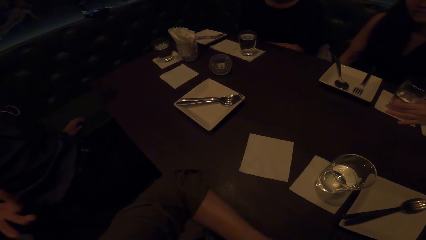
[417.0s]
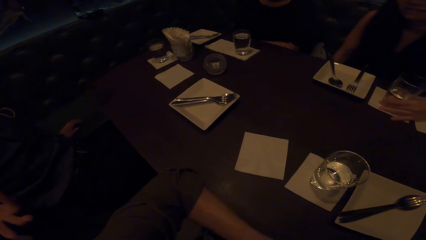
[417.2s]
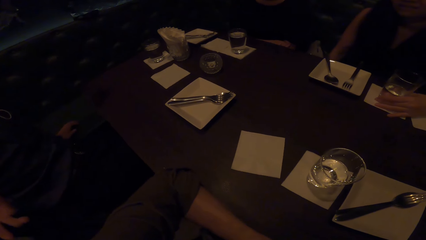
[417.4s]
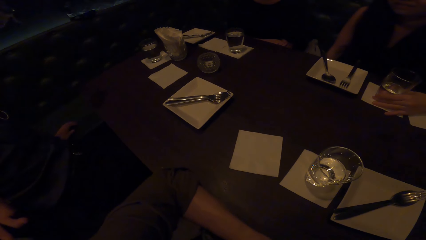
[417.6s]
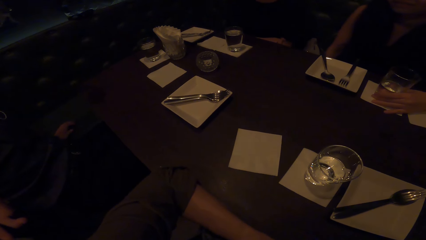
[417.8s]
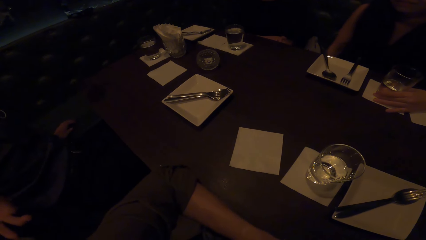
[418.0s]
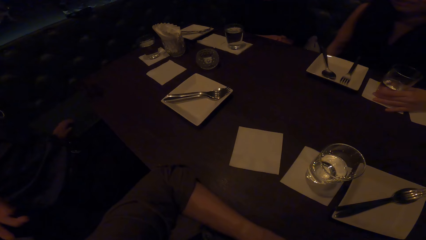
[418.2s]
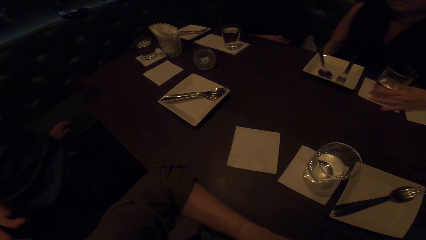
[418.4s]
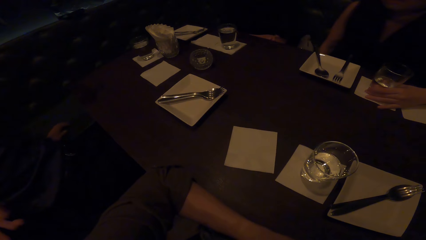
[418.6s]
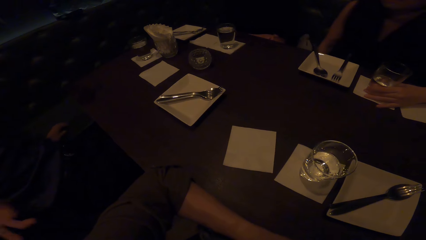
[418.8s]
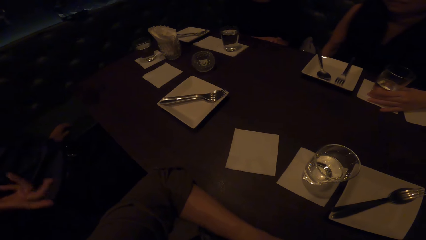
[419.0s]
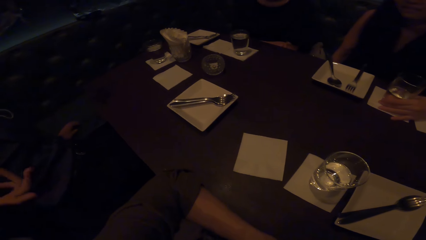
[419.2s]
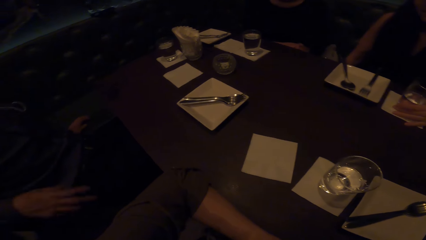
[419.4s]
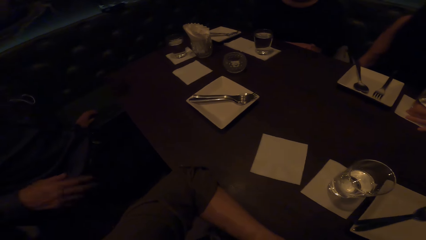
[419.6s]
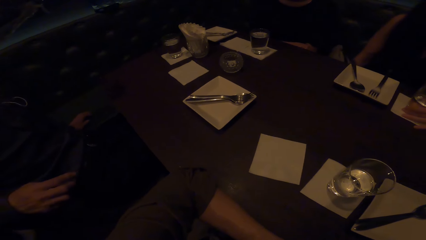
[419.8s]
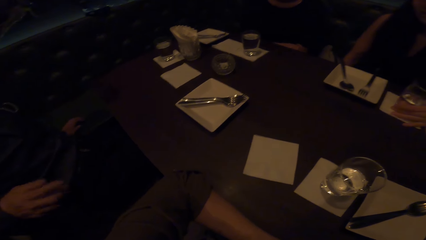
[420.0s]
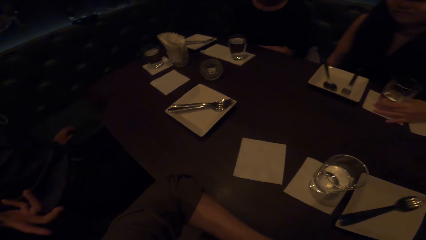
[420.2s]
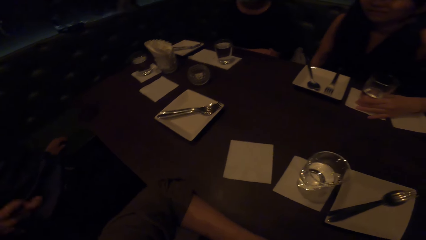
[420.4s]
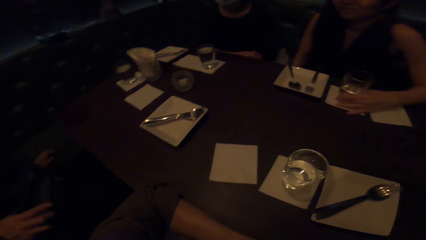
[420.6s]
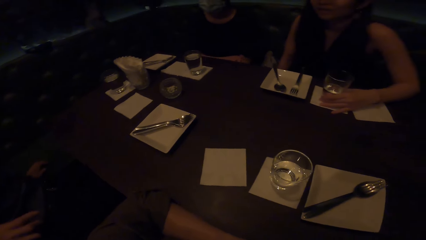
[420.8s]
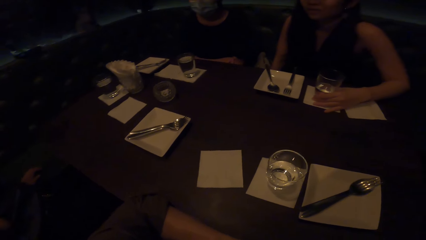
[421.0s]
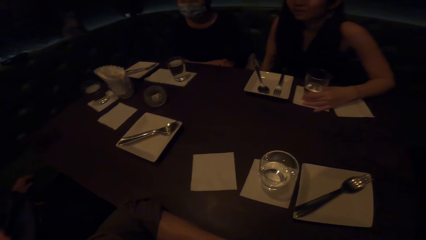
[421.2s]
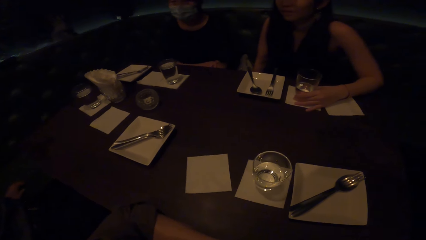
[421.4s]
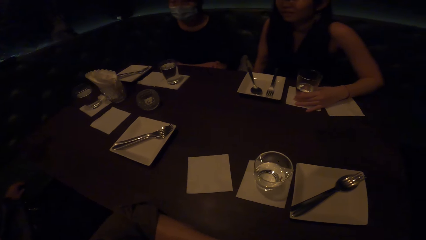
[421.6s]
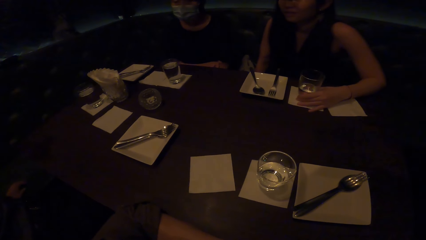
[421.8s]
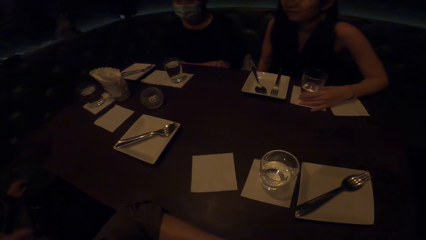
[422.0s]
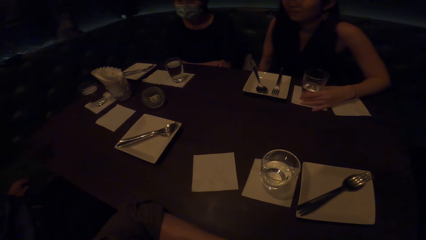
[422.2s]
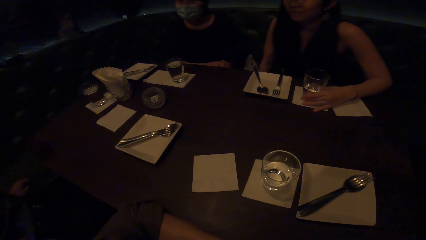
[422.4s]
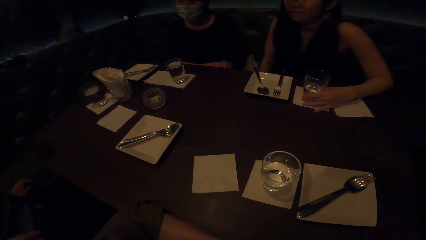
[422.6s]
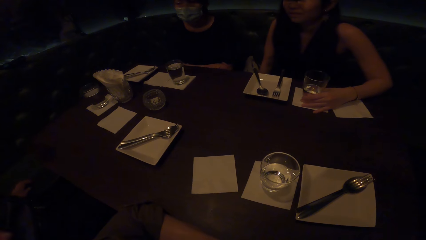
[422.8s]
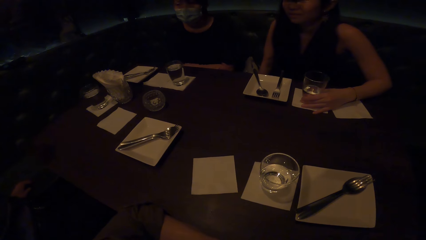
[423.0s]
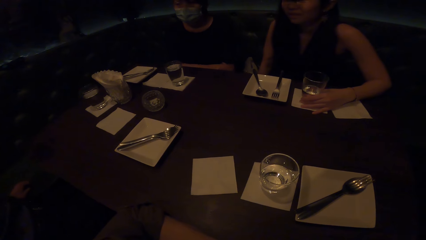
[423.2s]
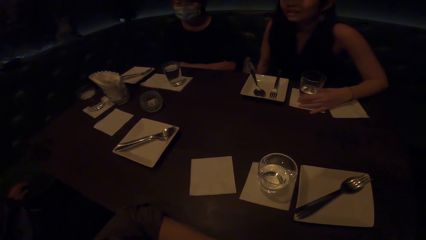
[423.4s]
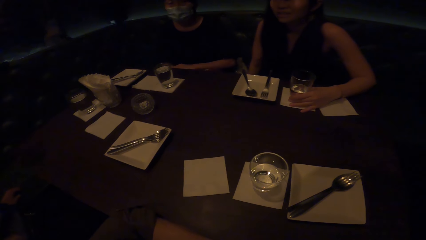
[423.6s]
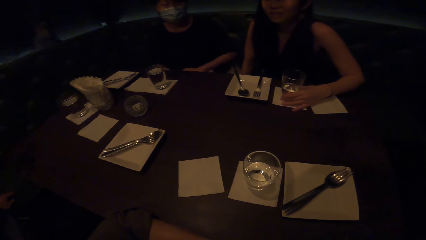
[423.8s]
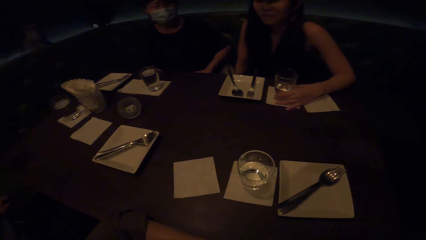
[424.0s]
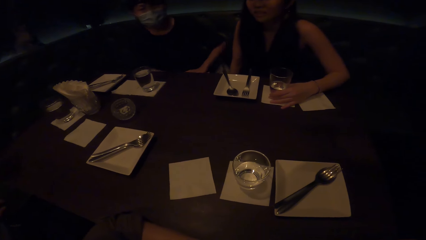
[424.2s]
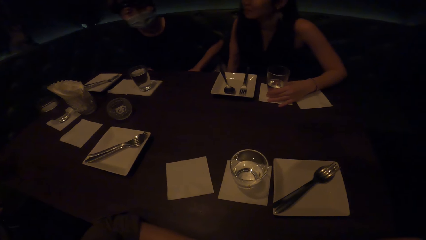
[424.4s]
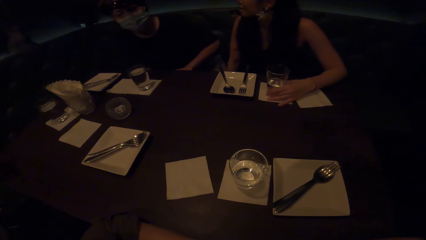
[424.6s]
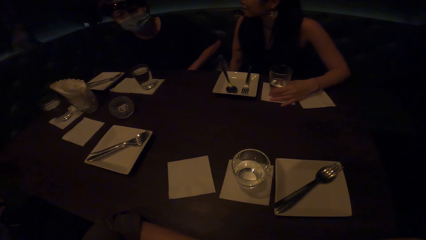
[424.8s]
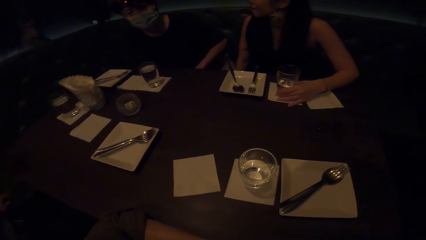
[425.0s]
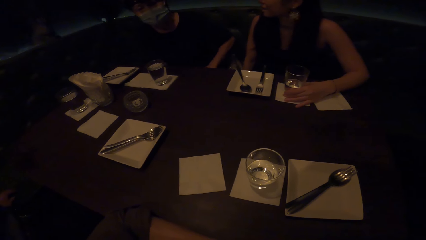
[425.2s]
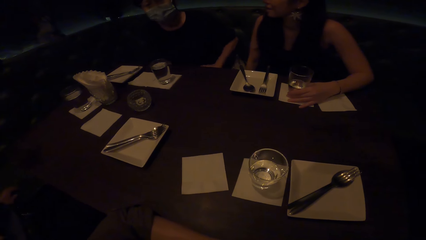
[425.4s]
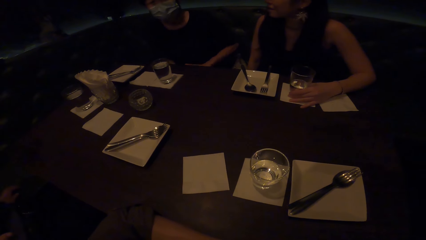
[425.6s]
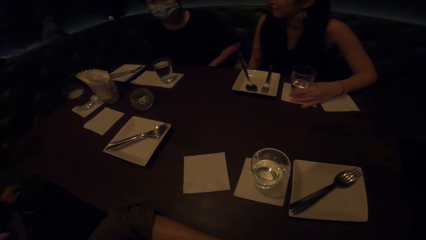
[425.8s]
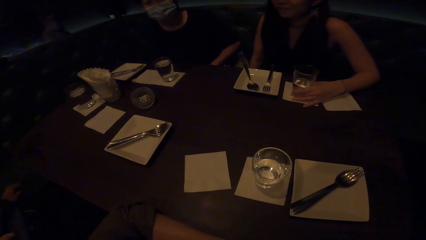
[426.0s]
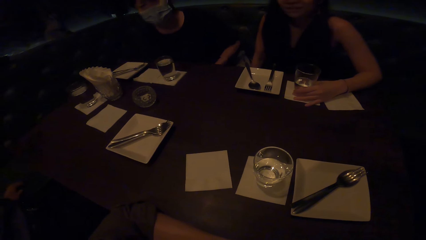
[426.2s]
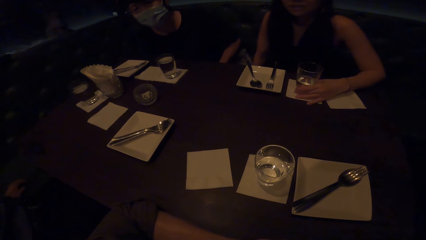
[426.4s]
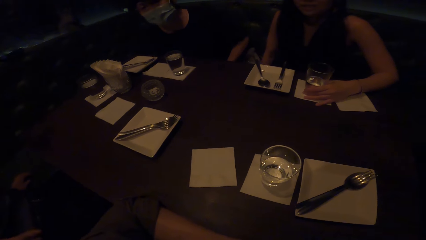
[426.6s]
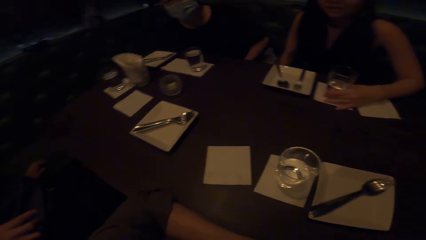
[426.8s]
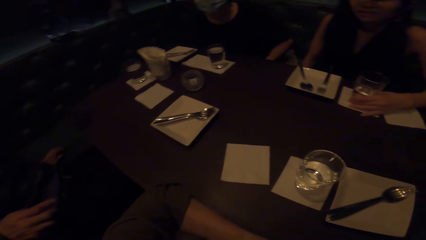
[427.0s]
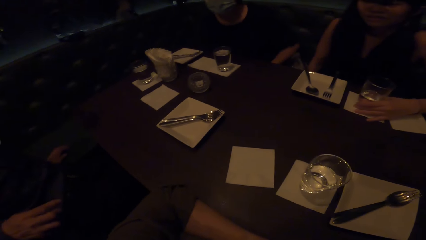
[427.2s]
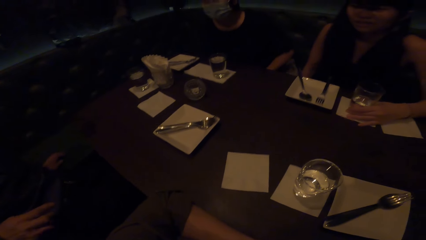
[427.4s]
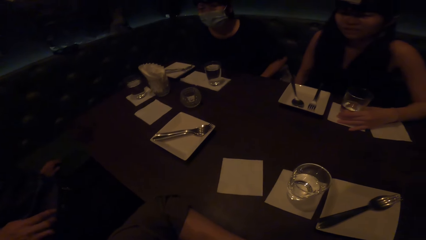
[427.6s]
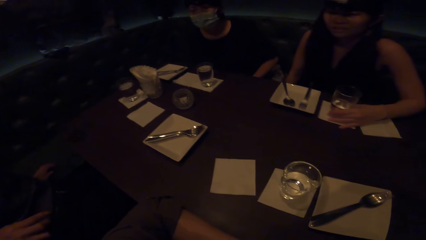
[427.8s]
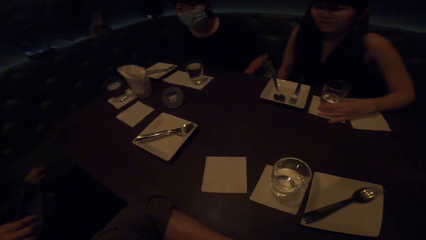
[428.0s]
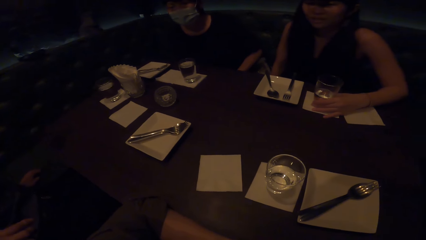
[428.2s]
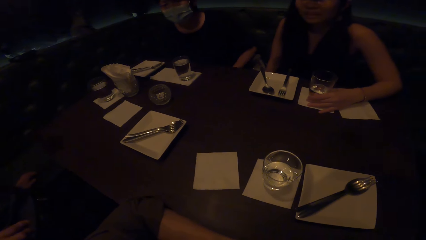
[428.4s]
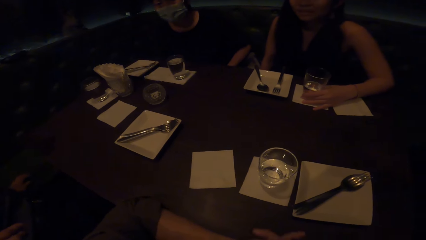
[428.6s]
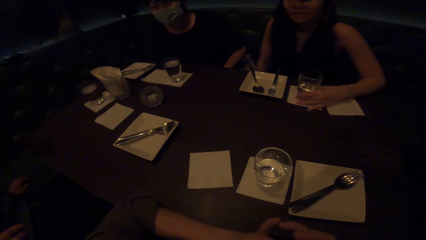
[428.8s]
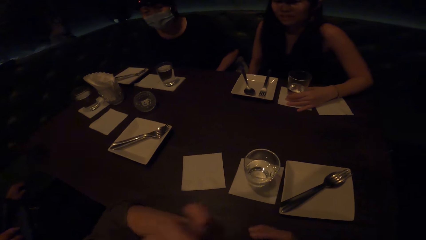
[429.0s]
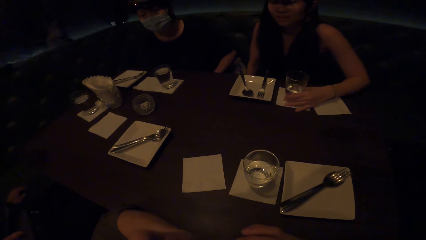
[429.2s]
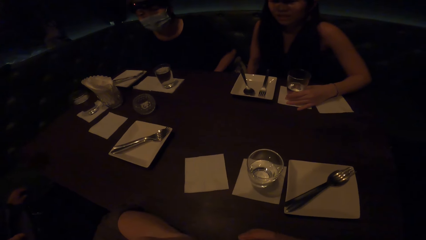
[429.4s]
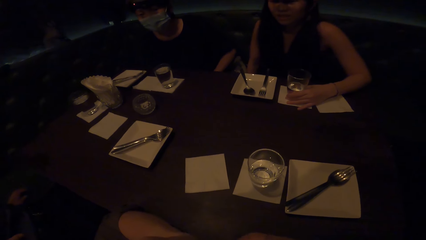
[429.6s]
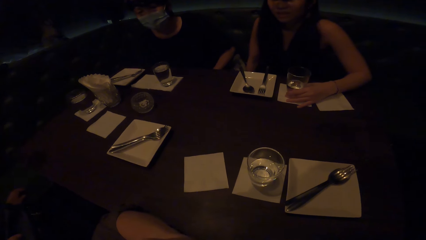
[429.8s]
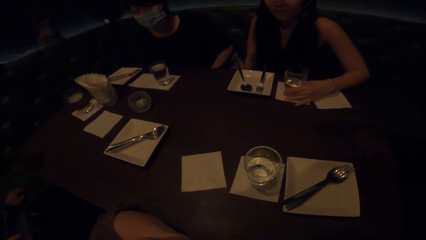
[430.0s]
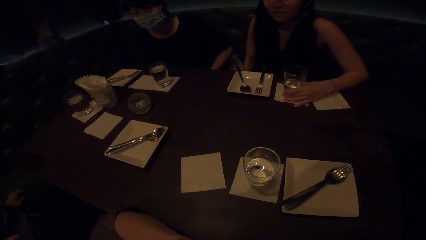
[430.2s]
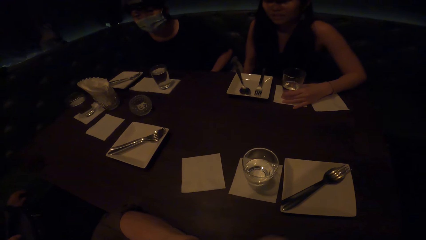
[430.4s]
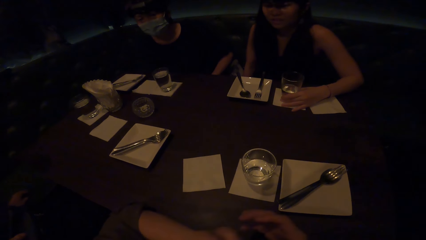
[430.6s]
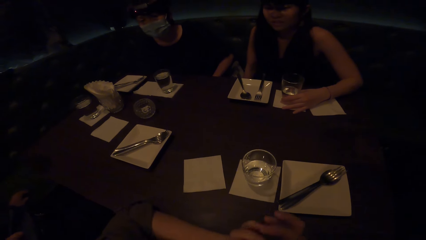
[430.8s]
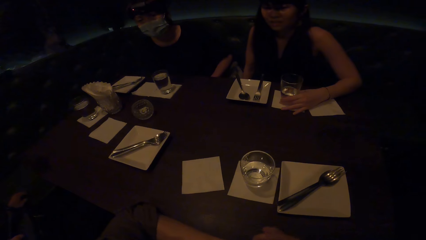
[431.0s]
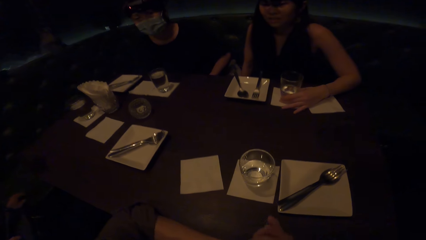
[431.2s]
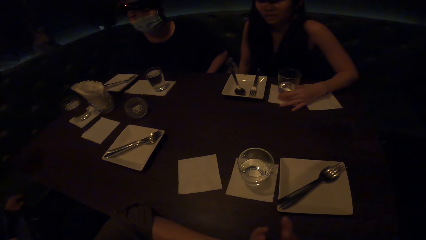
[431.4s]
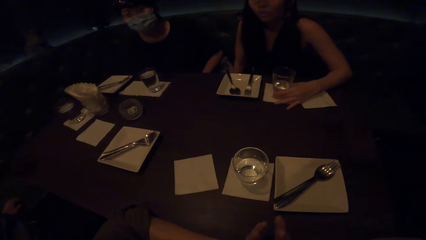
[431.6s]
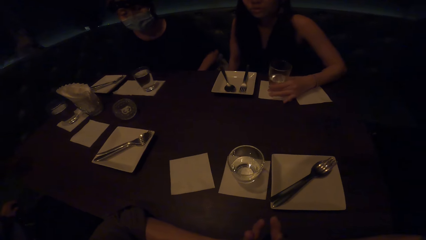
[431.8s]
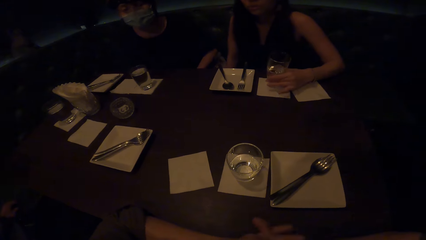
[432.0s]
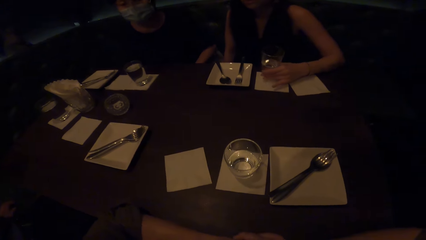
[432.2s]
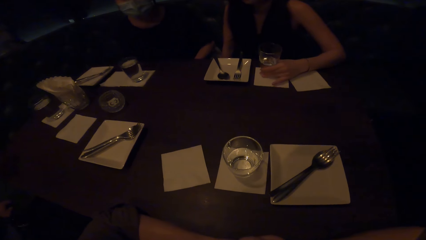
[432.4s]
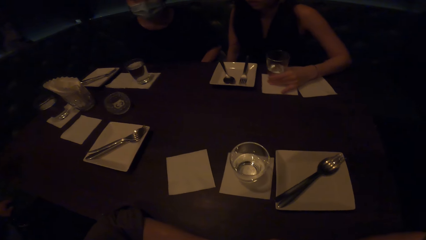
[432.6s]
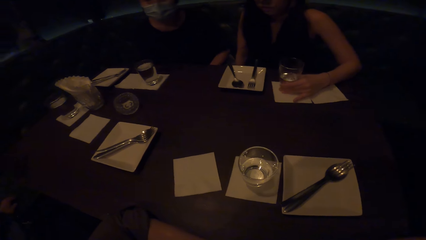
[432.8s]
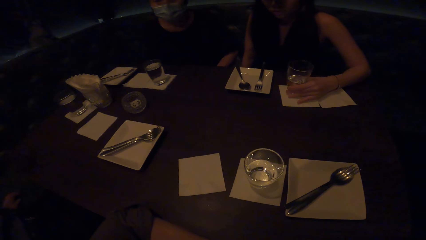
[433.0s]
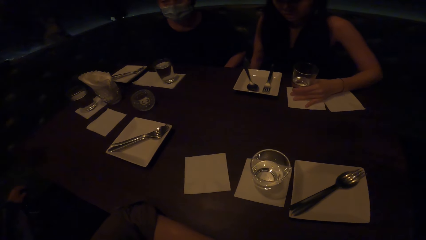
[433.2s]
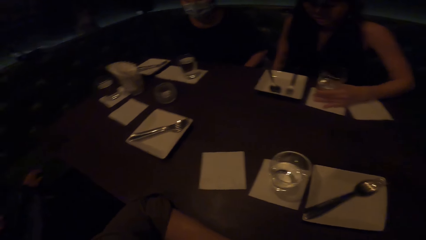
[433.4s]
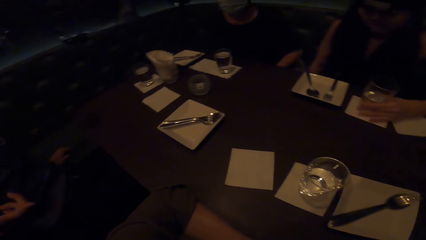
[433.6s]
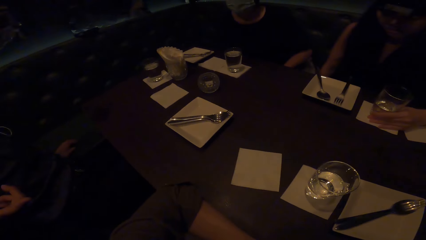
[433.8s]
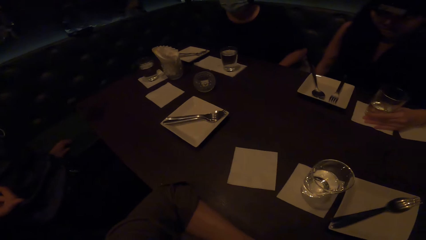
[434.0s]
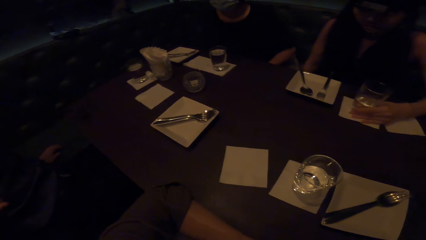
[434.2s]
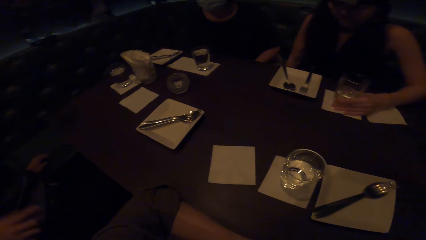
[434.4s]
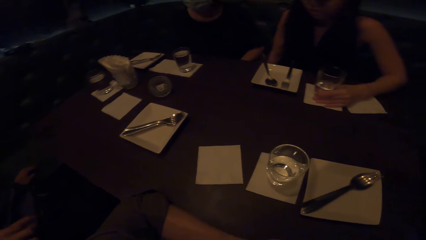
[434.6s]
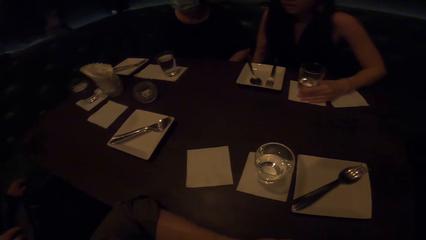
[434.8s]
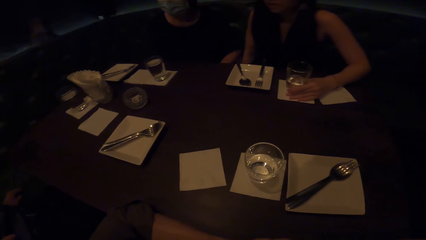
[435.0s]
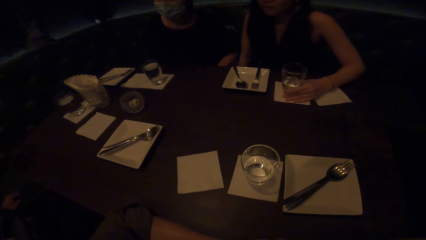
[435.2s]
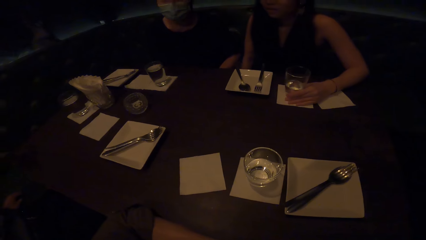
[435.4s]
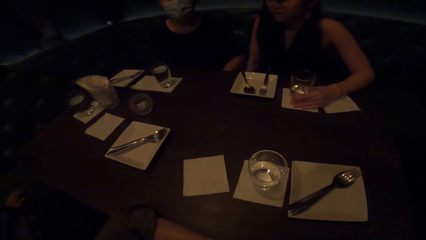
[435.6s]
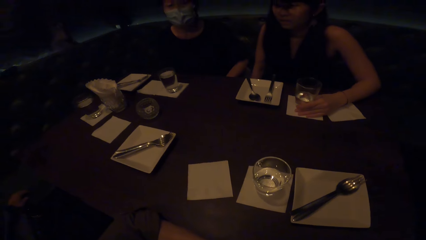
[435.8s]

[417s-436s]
A man does a hand gesture. The camera wearer interacts with friends. A woman nods her head. The man interacts with the camera wearer. The woman moves the glass.
